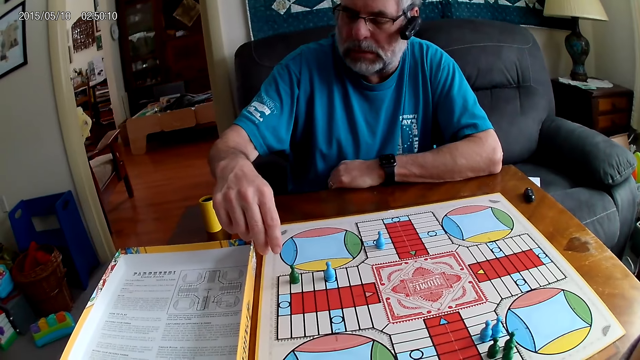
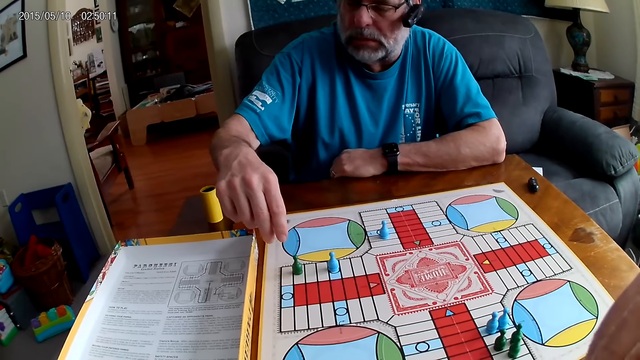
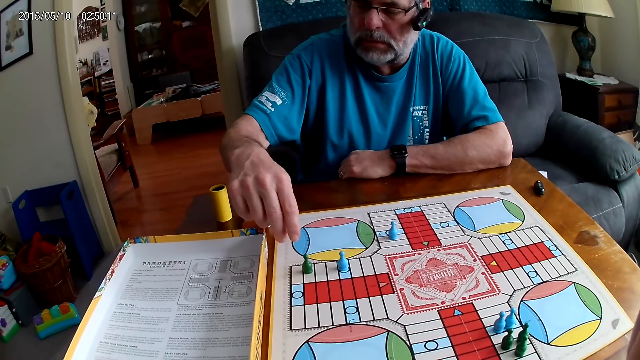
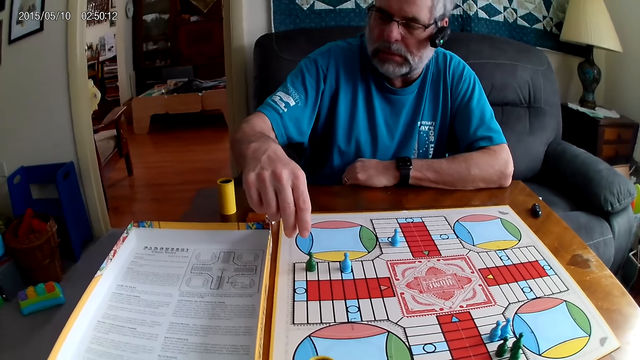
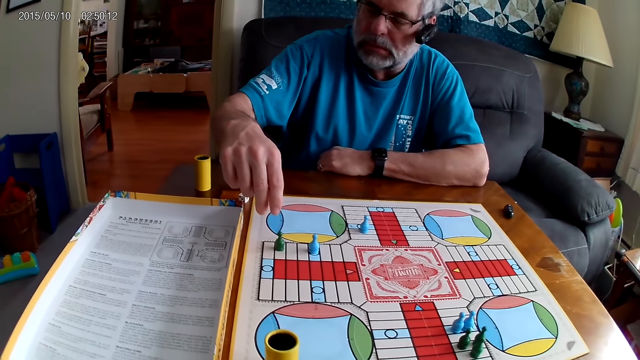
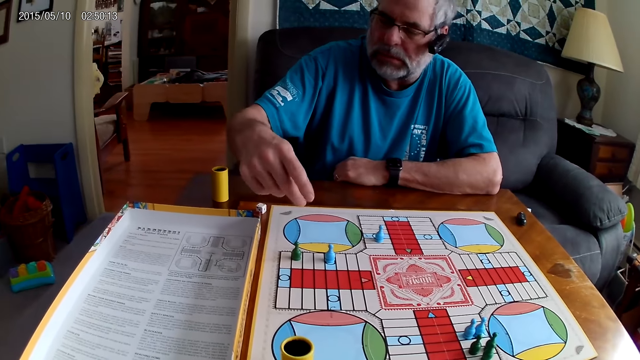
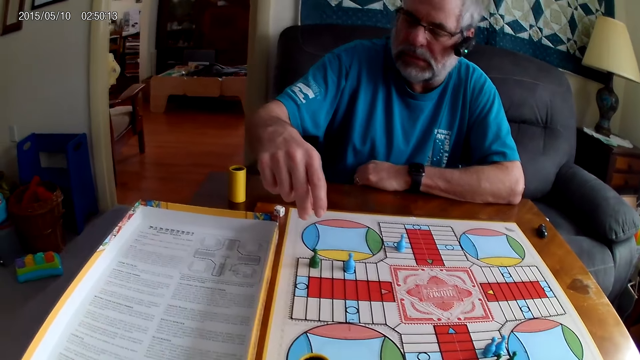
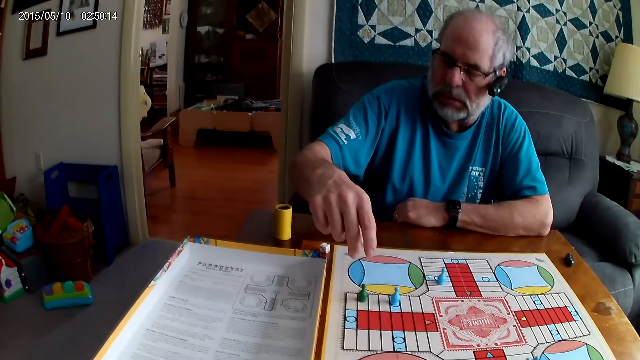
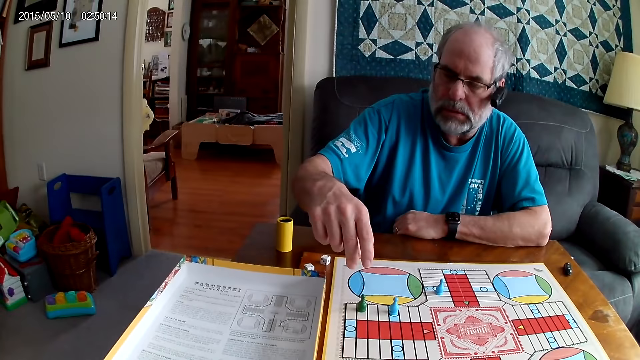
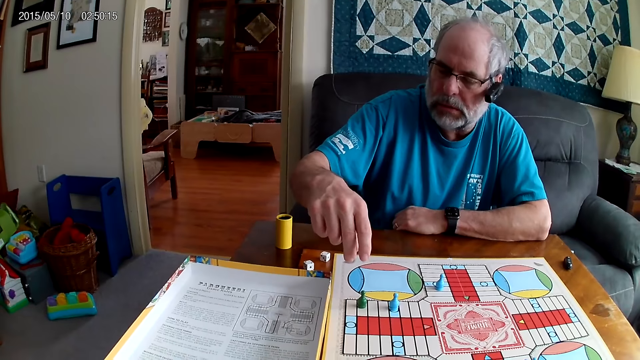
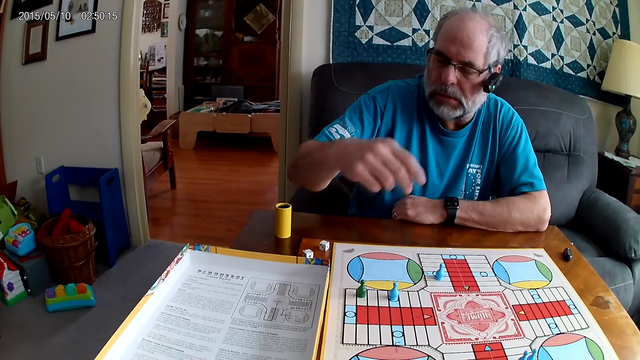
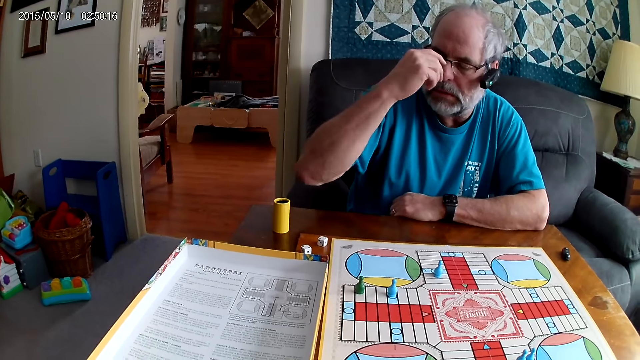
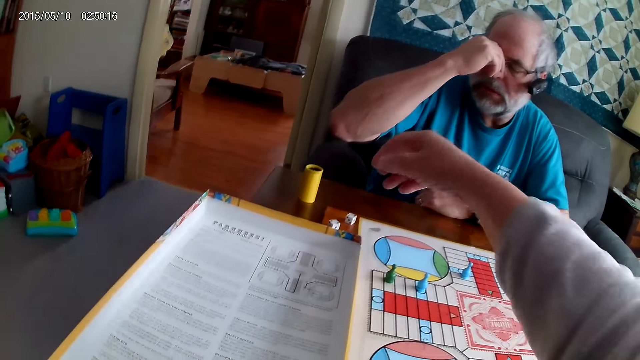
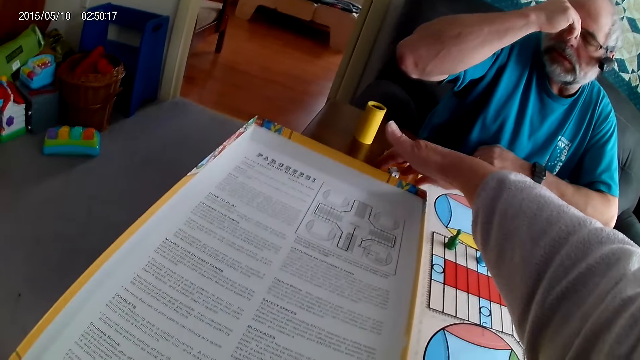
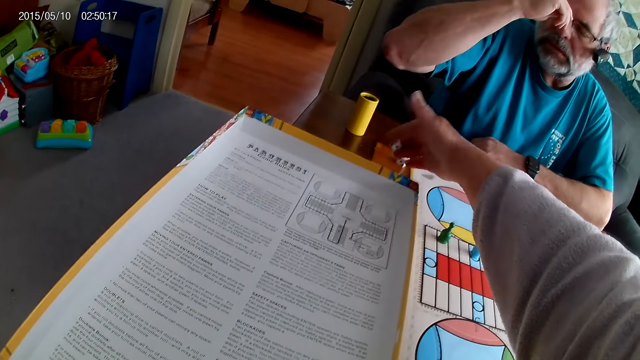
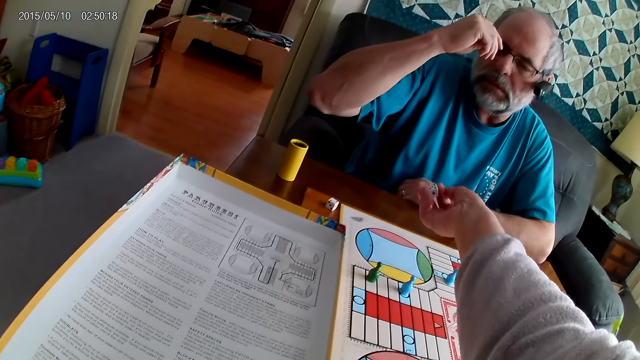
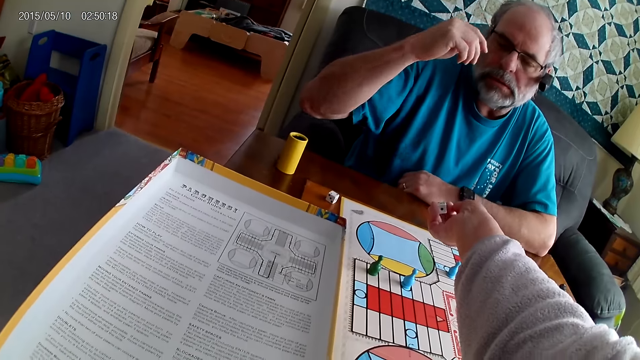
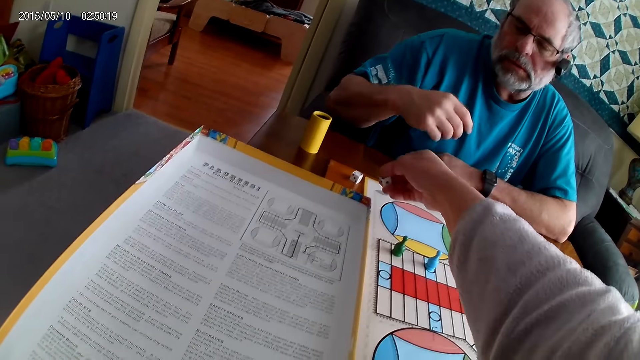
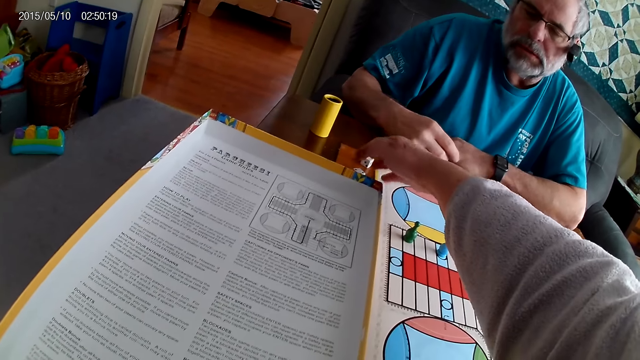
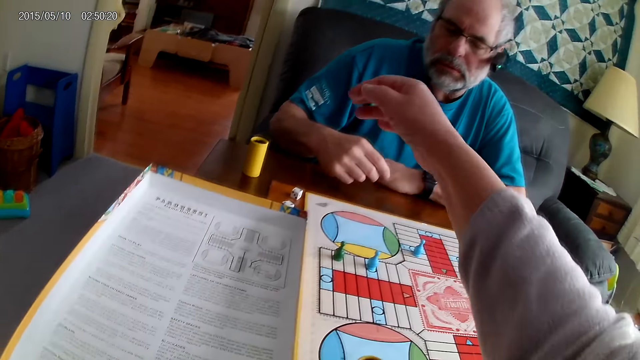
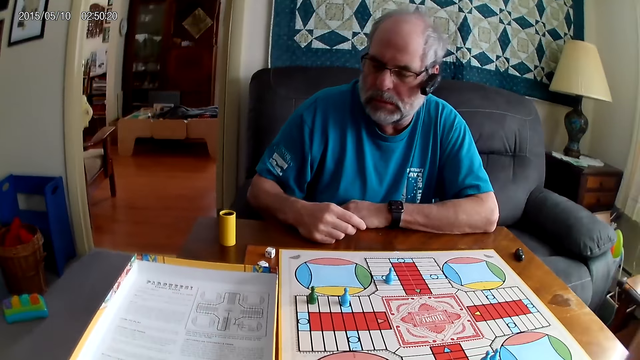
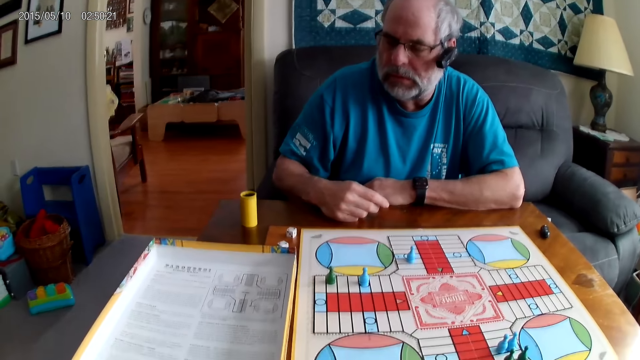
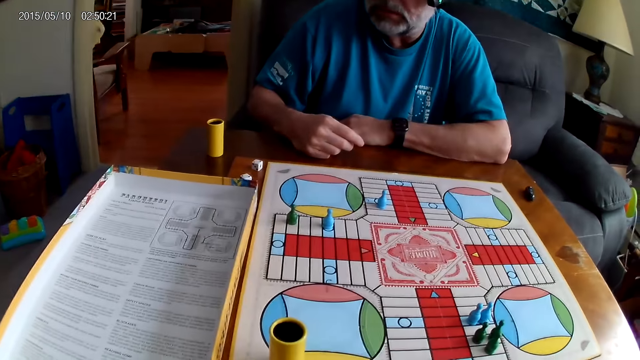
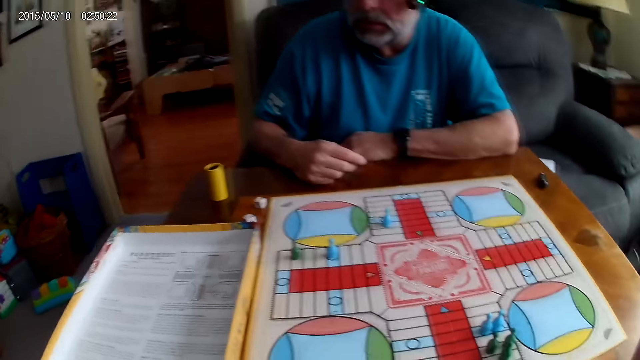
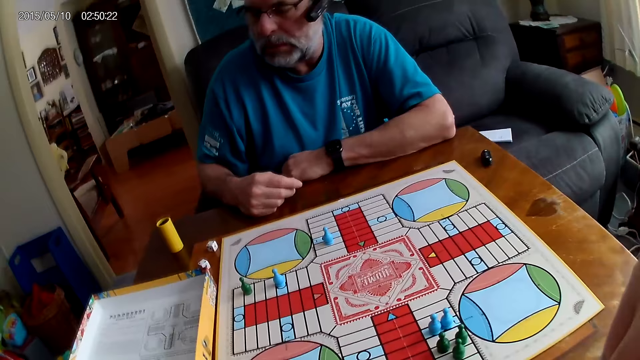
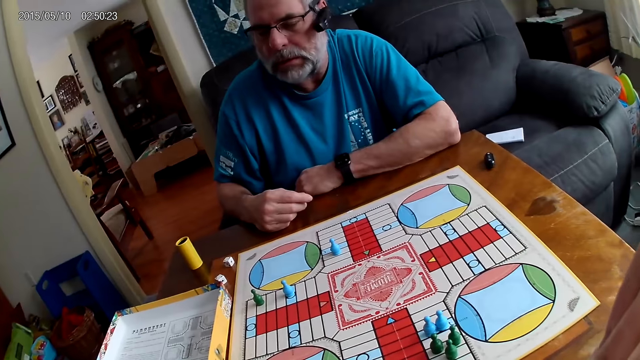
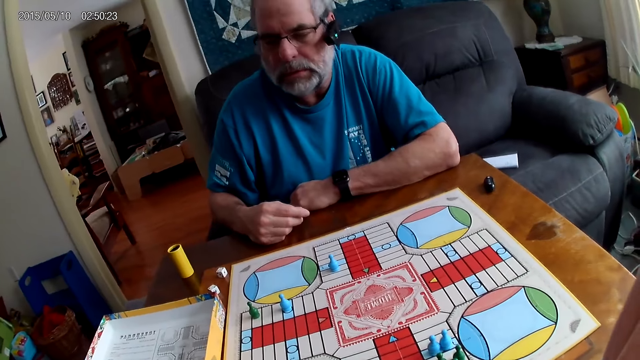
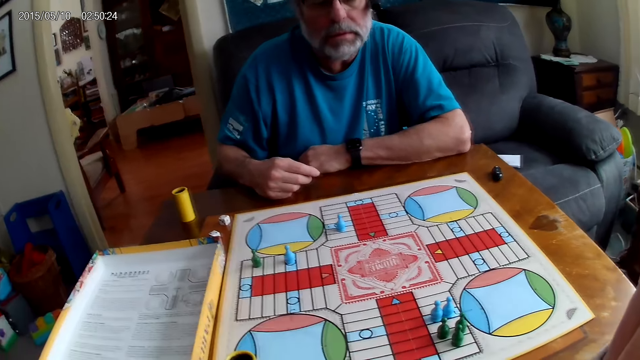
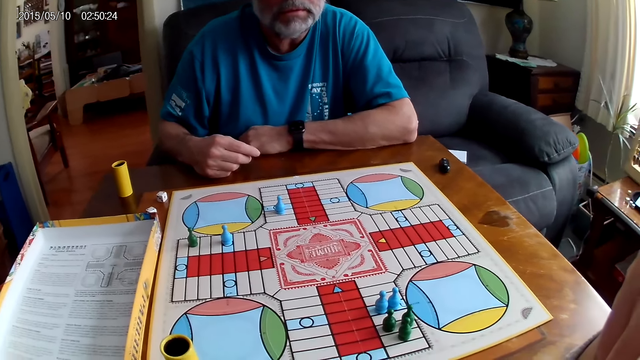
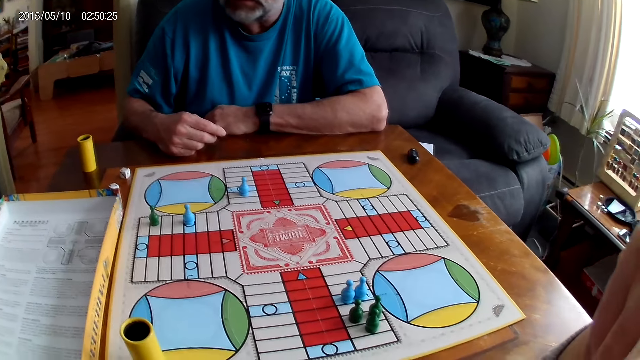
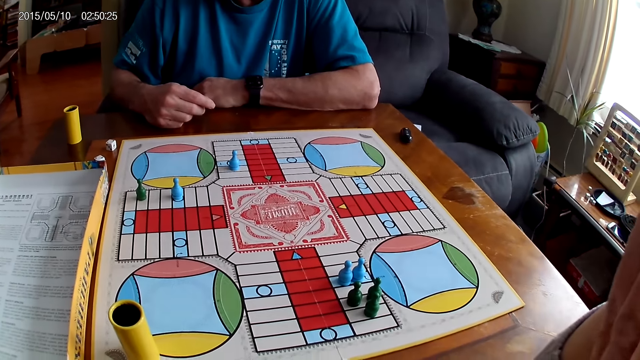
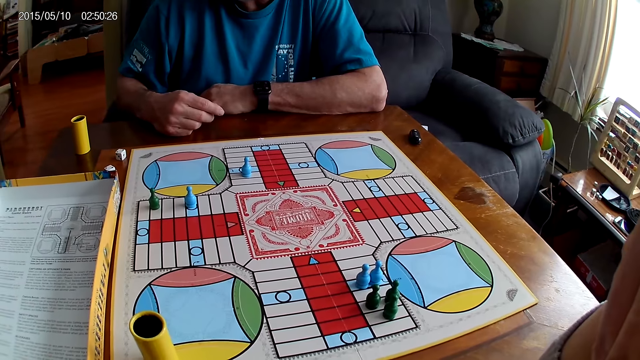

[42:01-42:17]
The camera wearer pulls the Ludo carton on the table with the left hand. A person touches the spectacles. The camera wearer stretches the right hand. They take a die from the table with the right hand, and turn the die. The person looks around. The camera wearer drops the die on the table. They stare at the board.

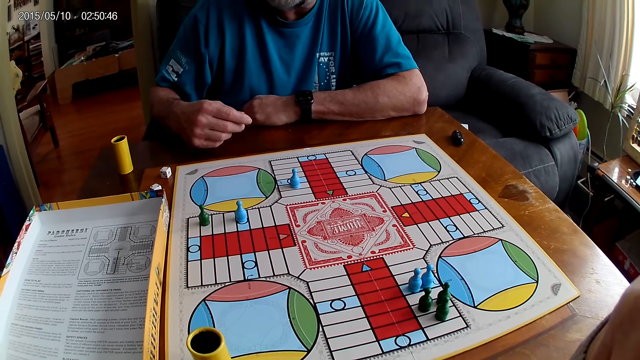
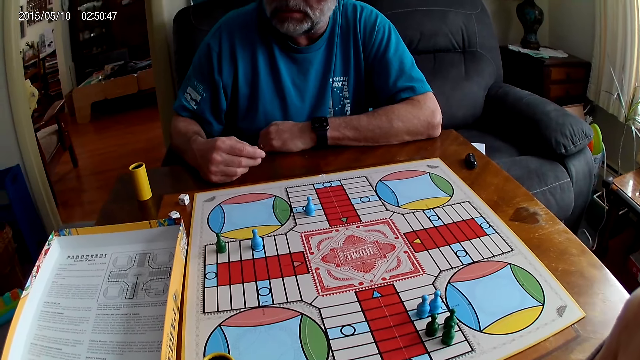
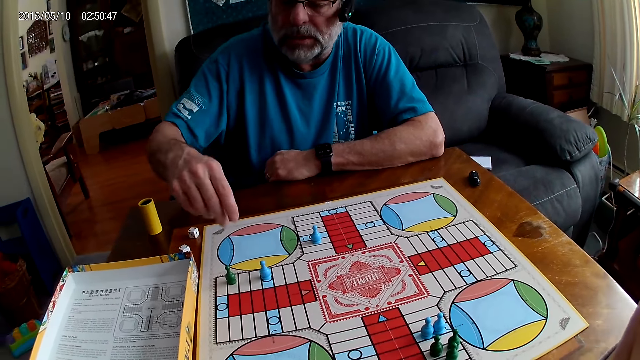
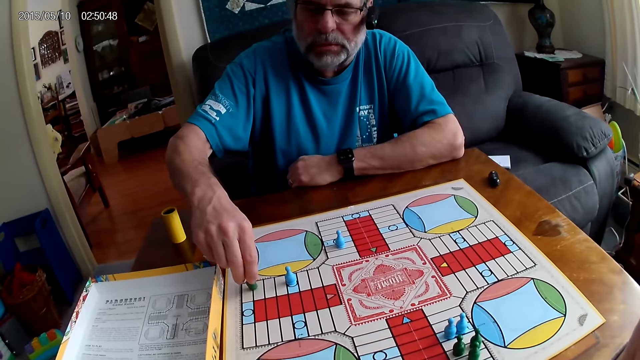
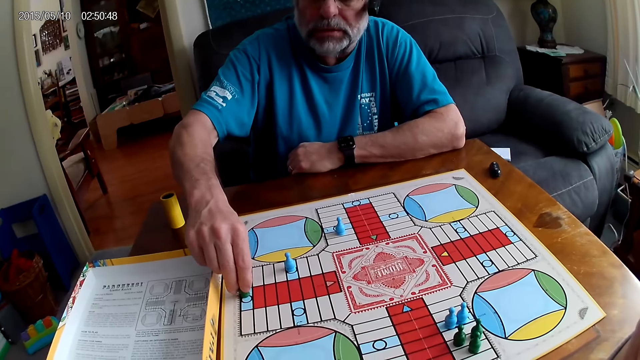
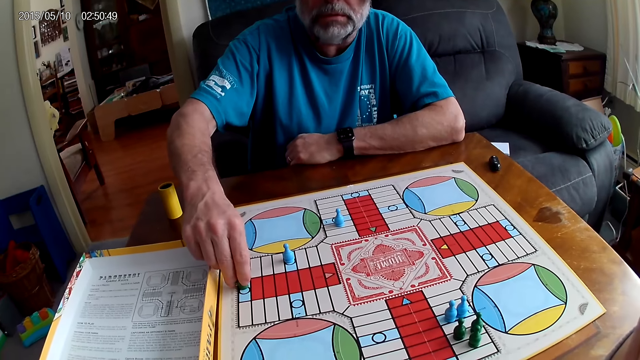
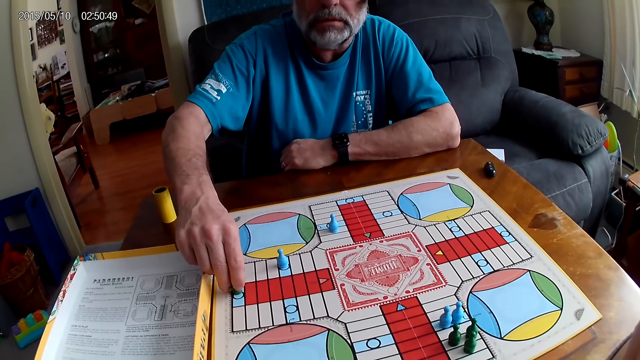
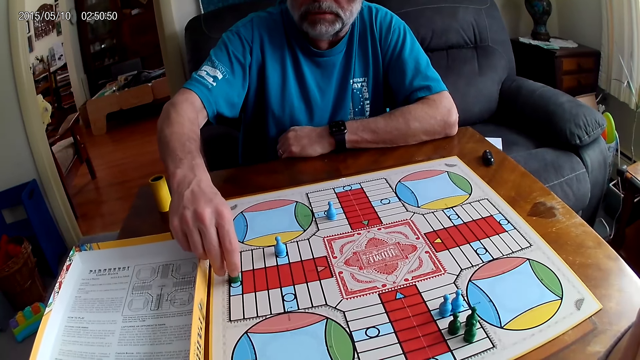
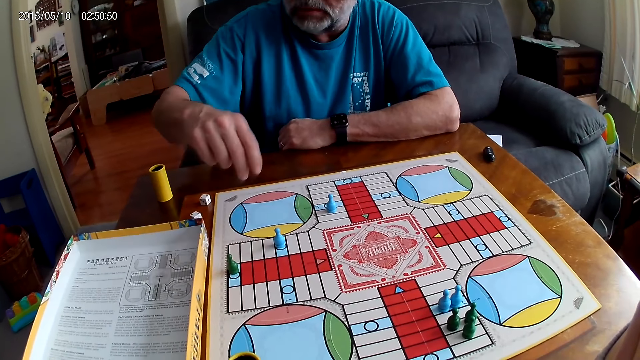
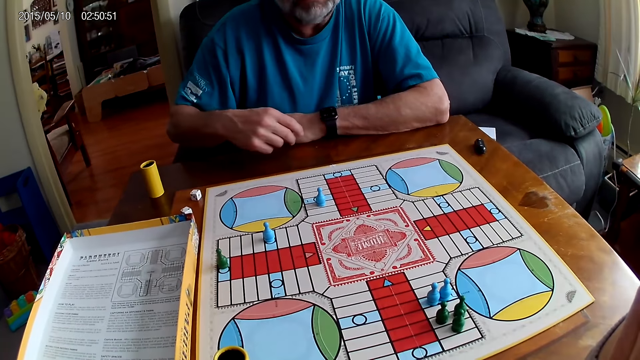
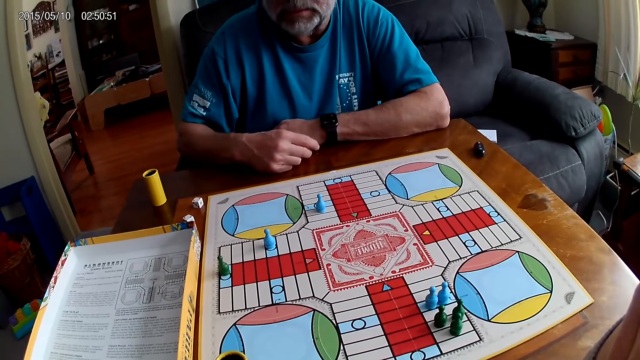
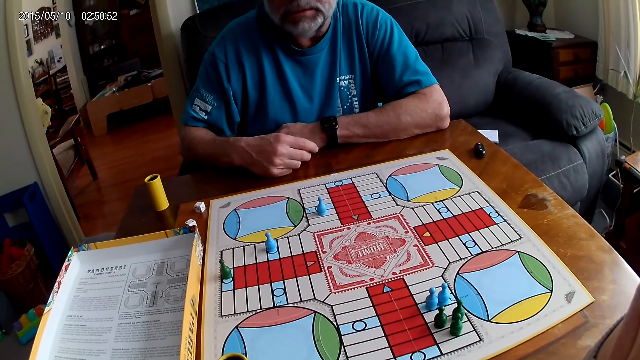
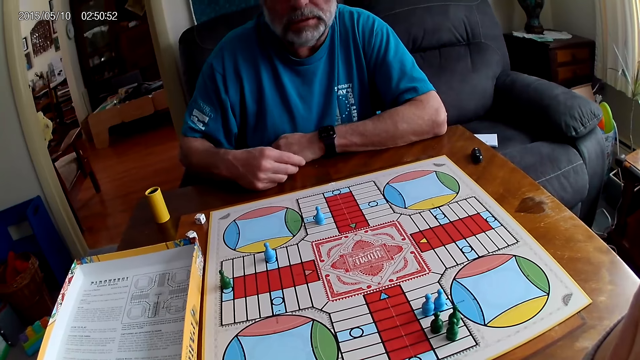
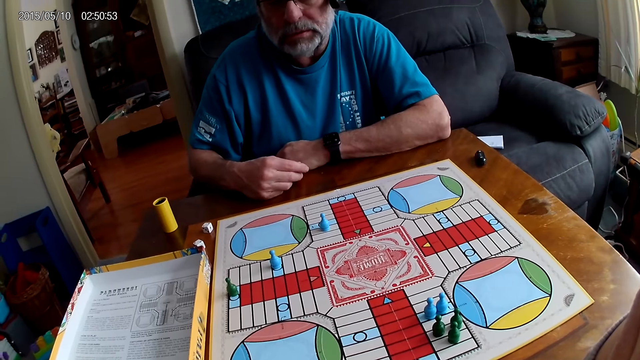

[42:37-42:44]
A man counts steps on the Ludo board with chess. The man picks a Ludo pawn, moves the Ludo pawn, places the Ludo pawn on the board and stares at the board.
